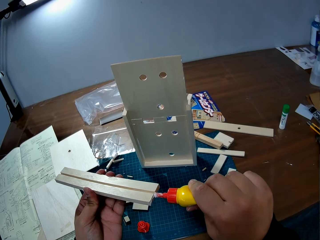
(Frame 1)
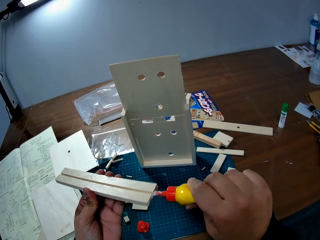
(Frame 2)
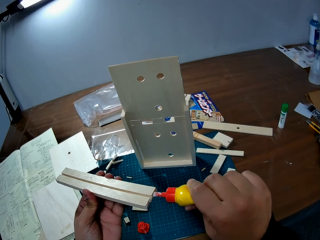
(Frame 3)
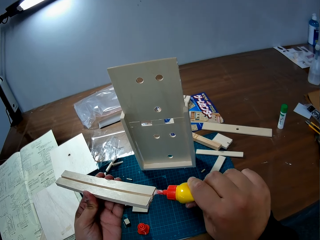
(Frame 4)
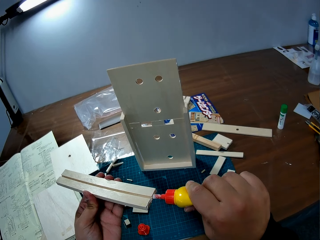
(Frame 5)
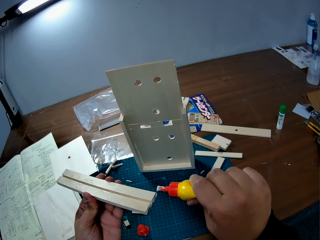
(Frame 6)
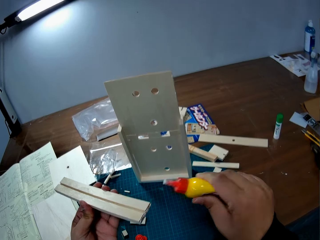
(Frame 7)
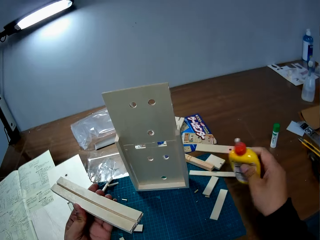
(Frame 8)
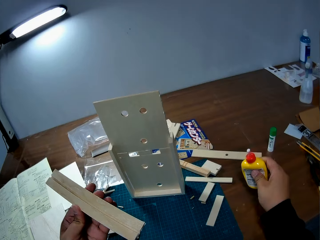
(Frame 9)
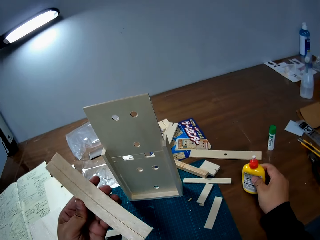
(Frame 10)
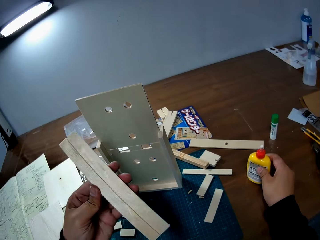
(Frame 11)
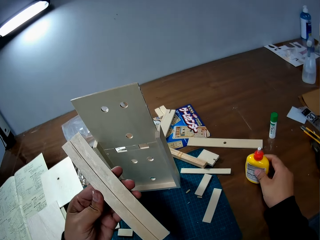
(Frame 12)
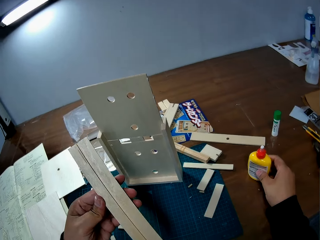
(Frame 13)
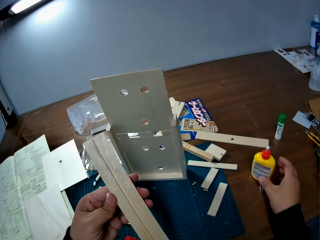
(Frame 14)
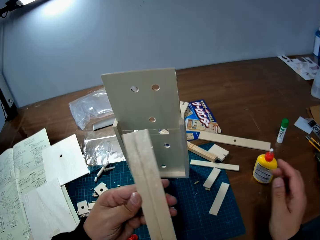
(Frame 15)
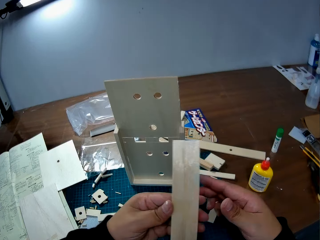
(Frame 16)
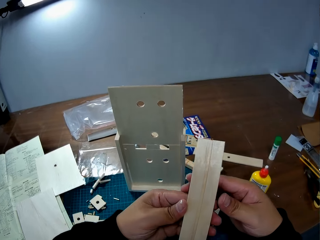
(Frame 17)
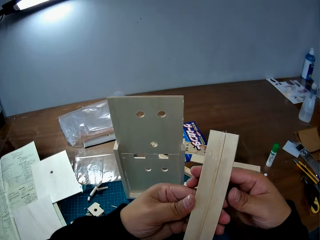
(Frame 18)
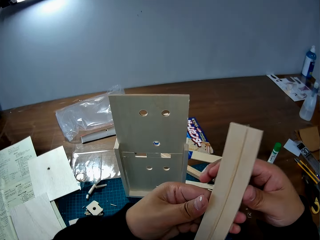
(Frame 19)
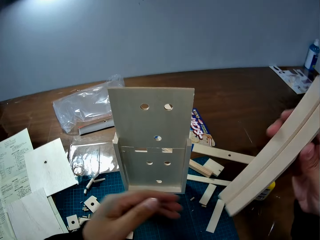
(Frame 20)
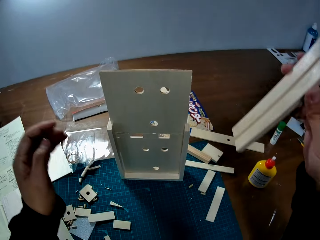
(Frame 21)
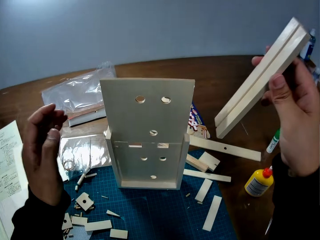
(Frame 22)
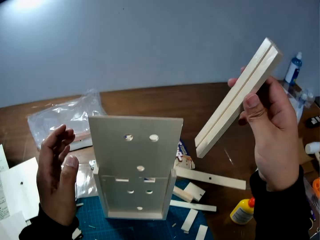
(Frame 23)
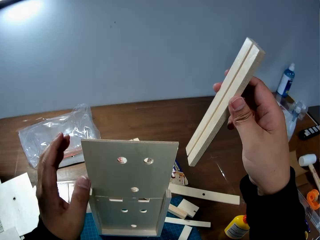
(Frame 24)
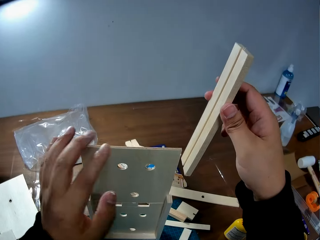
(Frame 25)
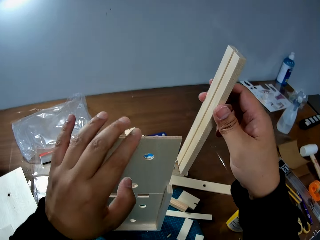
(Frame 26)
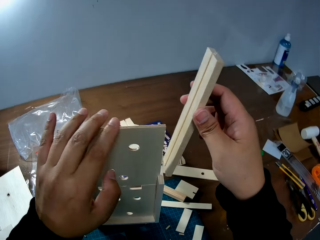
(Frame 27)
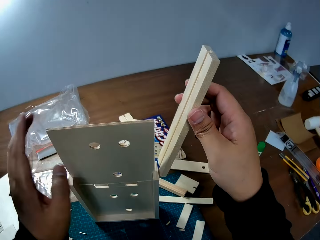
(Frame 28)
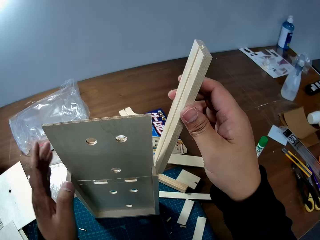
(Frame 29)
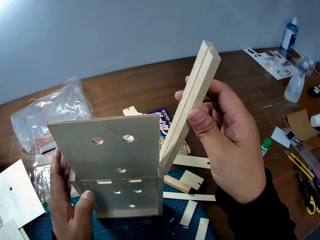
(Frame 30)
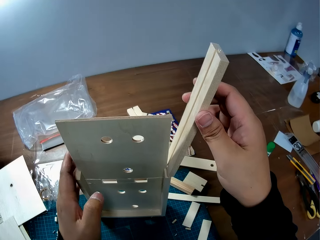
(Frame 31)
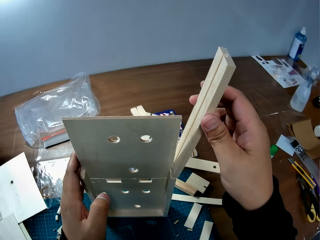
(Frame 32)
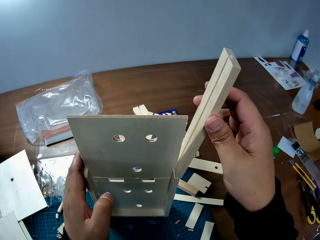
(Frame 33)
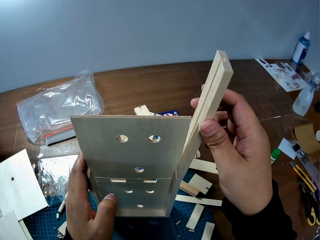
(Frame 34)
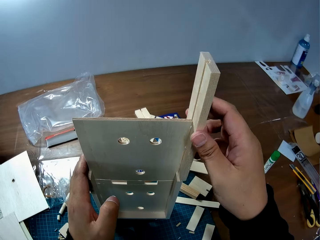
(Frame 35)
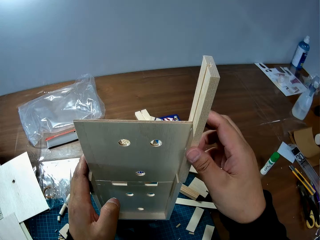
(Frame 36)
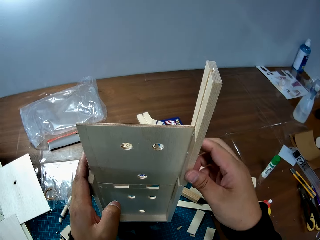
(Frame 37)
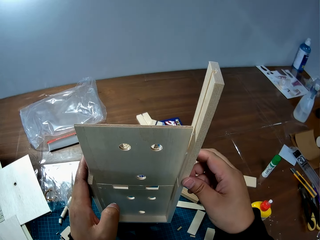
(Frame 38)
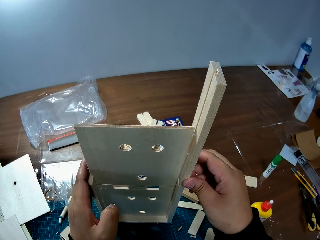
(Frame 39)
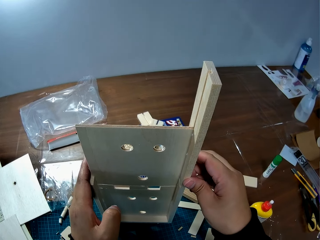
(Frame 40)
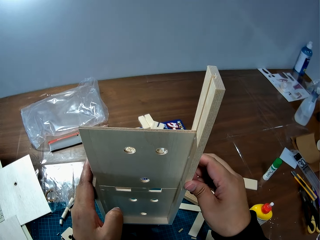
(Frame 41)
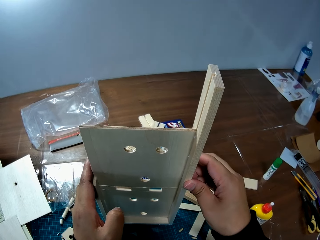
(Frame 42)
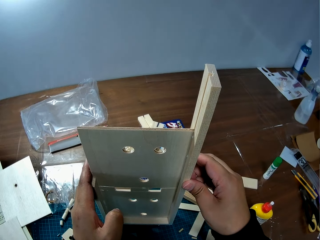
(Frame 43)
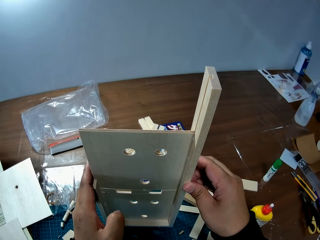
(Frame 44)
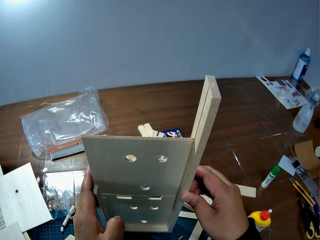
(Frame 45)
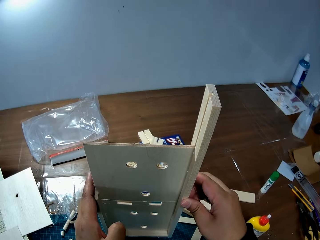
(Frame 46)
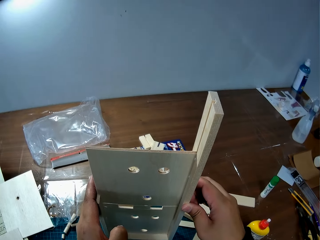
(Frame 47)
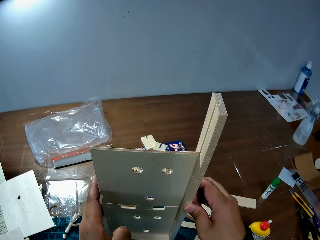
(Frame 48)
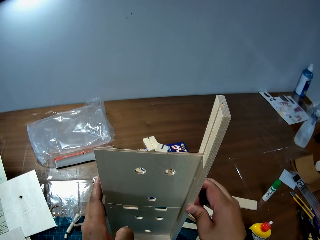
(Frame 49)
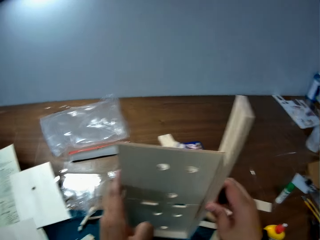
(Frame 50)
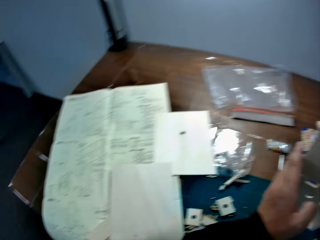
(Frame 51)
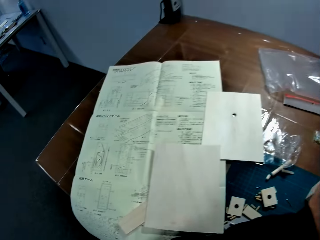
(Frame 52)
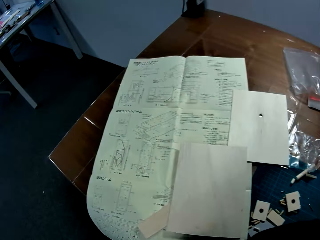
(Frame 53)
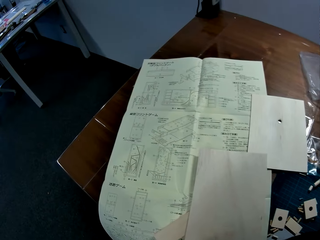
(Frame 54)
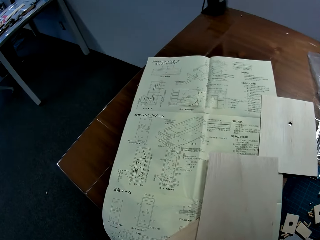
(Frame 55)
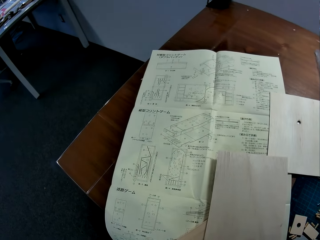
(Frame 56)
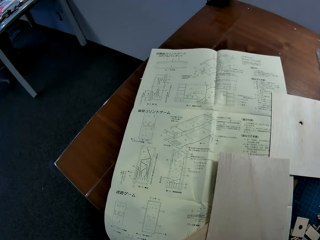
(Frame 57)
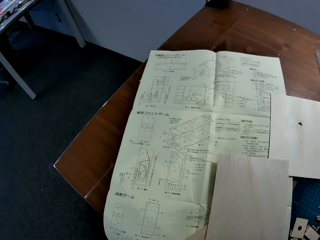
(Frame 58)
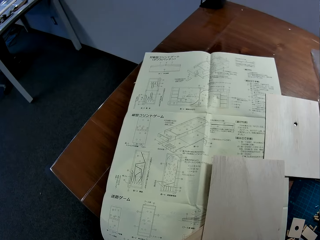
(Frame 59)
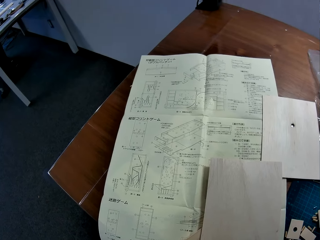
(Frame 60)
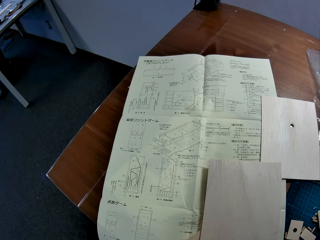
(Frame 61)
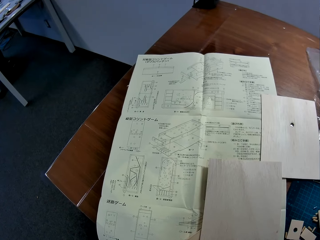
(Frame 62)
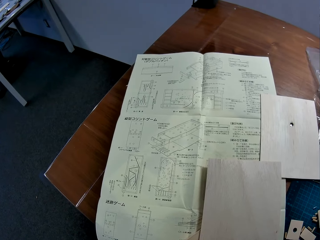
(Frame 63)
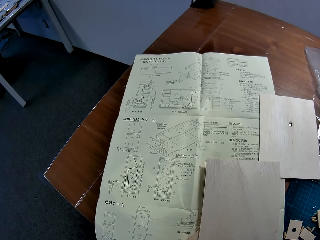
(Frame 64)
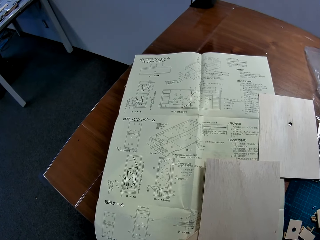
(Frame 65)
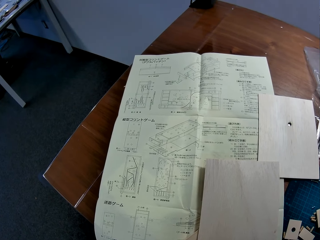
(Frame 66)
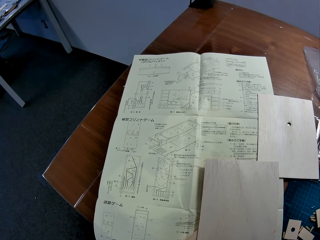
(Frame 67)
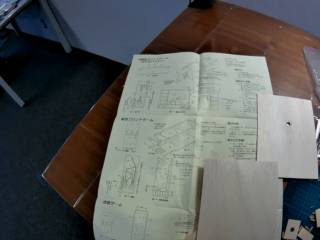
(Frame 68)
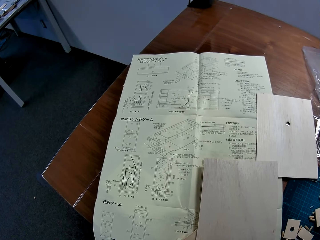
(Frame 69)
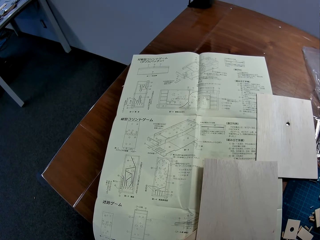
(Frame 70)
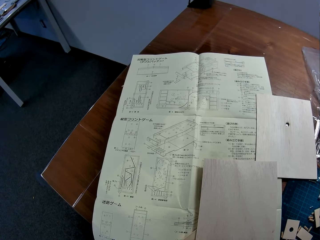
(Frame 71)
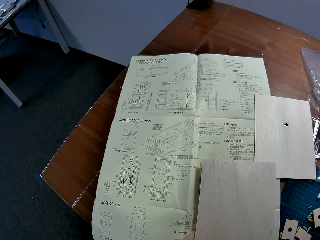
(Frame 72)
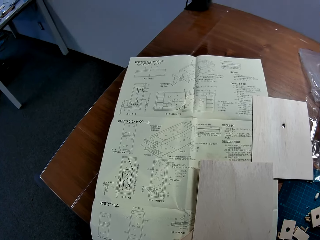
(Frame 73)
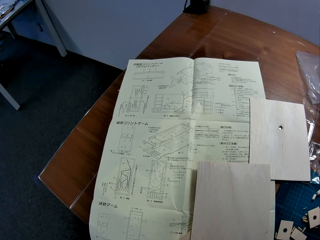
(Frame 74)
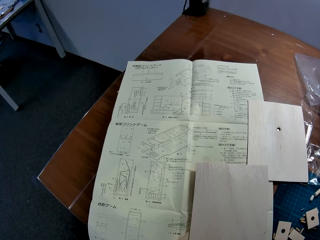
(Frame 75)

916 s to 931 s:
The camera wearer drops the bottle of glue in his right hand on the table. He passes the piece of wood from his left hand to his right hand. He holds something with the right hand. He attaches the piece of wood to the wooden mechanical model on the table. He stares at the blueprint on the table.

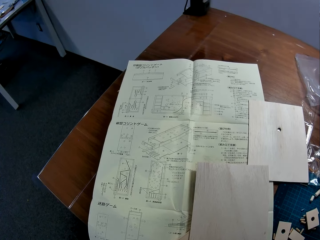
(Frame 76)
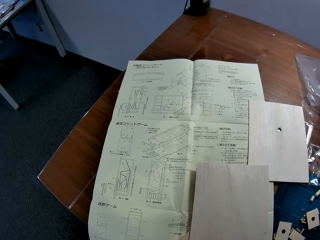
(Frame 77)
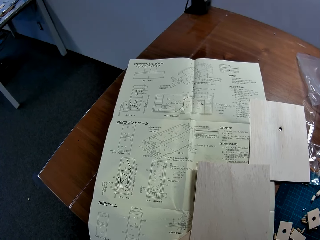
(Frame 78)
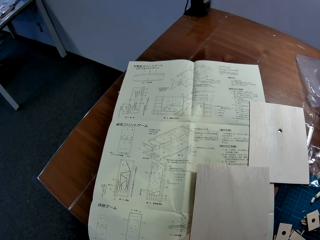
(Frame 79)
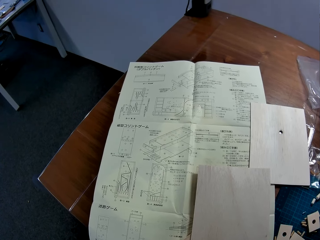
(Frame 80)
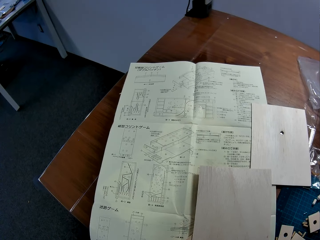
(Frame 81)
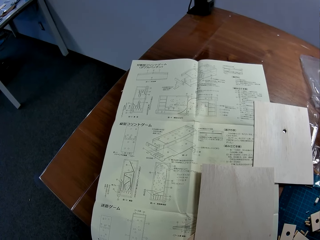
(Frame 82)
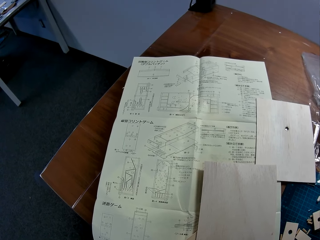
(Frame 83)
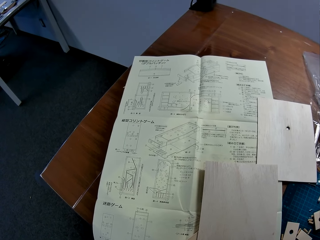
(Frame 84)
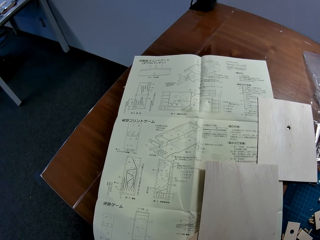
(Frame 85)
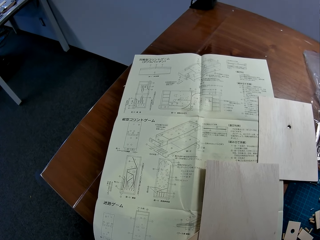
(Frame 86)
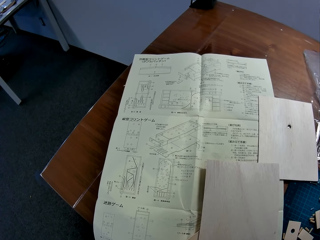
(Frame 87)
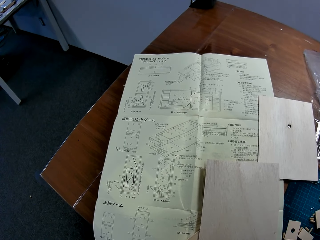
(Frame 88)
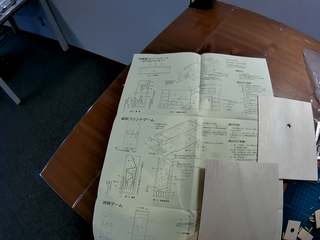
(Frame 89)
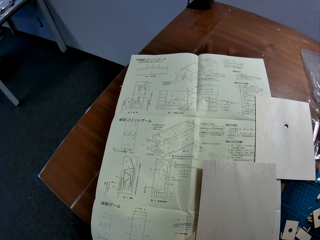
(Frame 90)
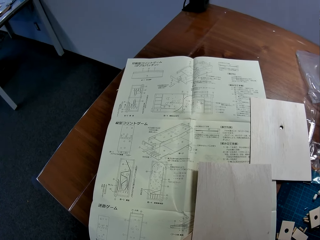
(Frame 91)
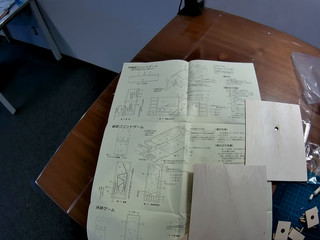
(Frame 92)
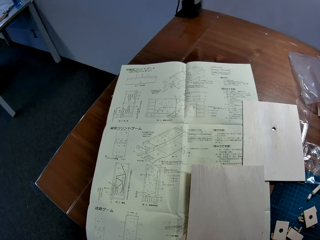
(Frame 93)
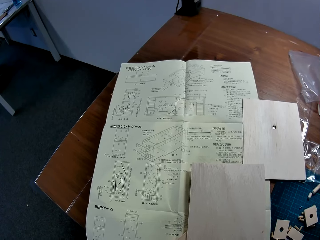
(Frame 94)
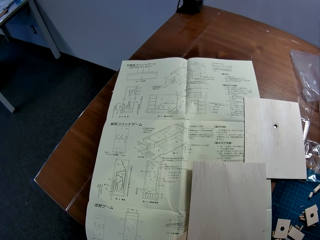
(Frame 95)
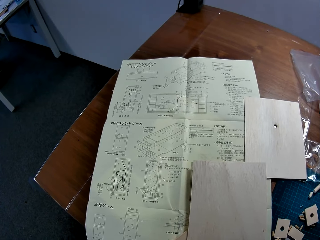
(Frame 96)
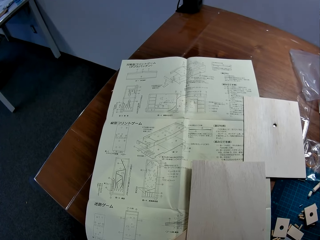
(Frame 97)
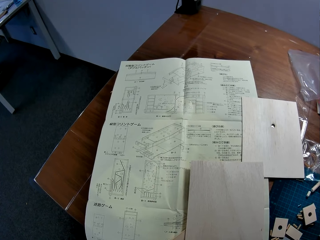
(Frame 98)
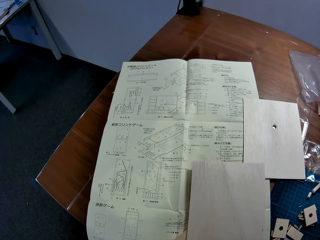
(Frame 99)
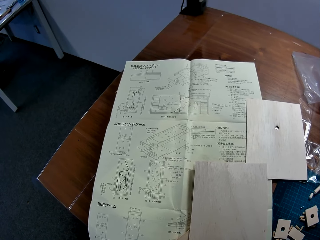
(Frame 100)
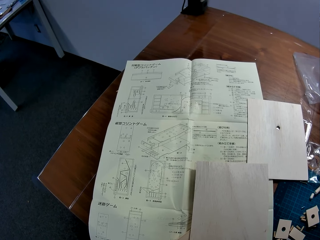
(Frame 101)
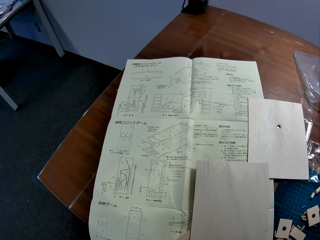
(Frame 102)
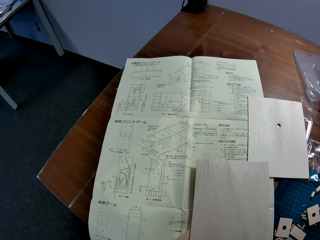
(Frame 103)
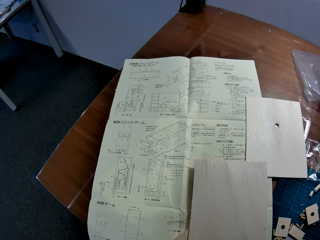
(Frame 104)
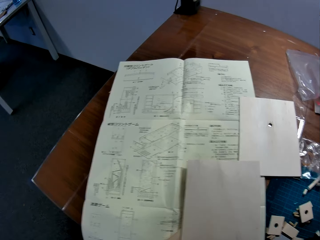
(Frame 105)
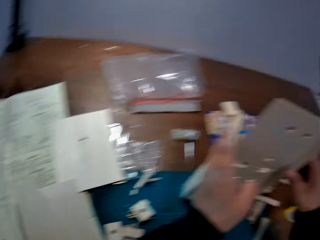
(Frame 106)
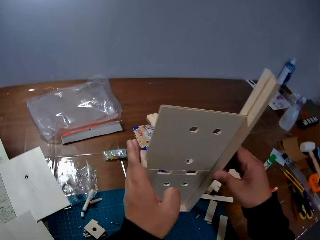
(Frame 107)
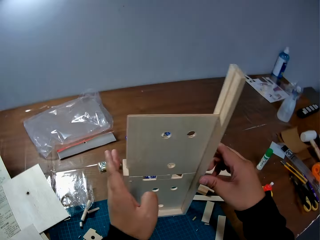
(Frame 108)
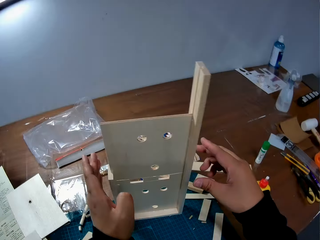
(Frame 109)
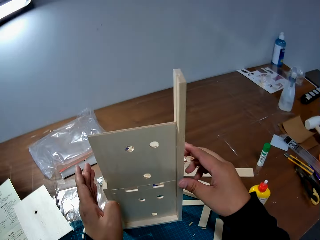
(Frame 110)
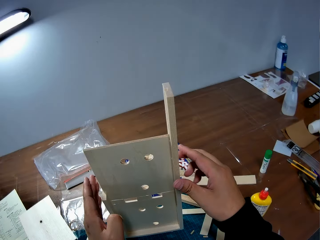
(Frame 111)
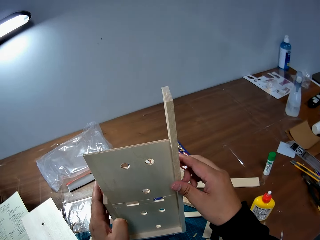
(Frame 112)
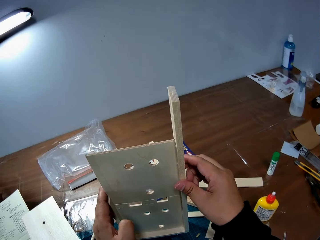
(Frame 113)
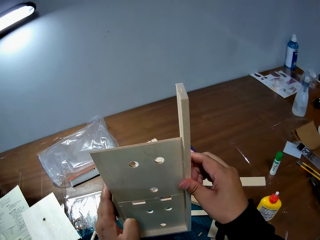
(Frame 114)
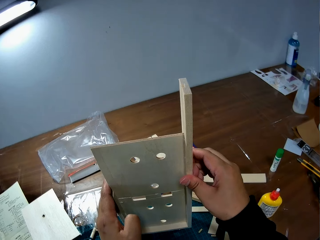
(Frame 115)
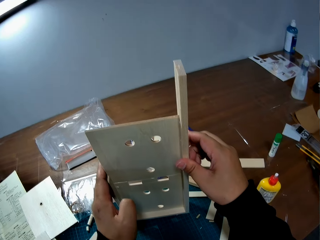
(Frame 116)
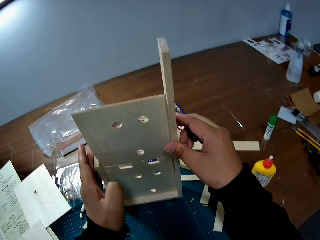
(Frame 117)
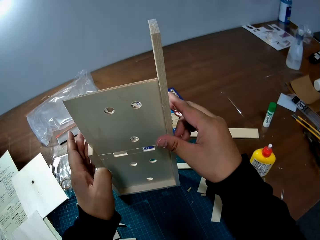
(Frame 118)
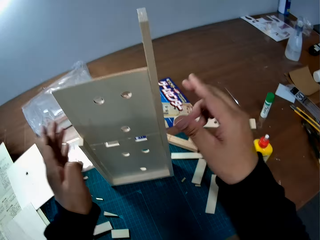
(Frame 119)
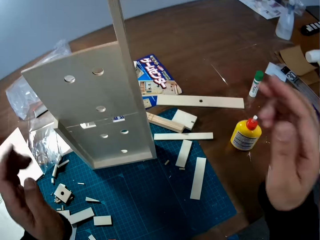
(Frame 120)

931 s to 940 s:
The camera wearer holds the wooden mechanical model with both hands.
